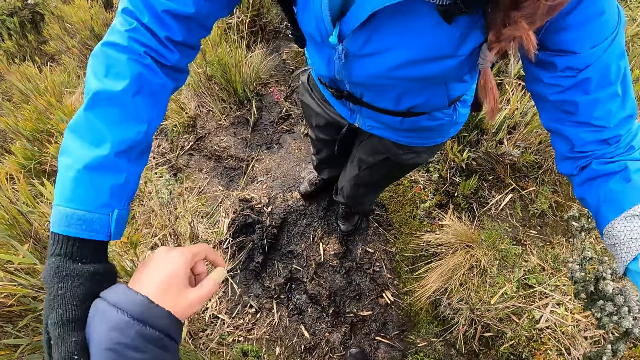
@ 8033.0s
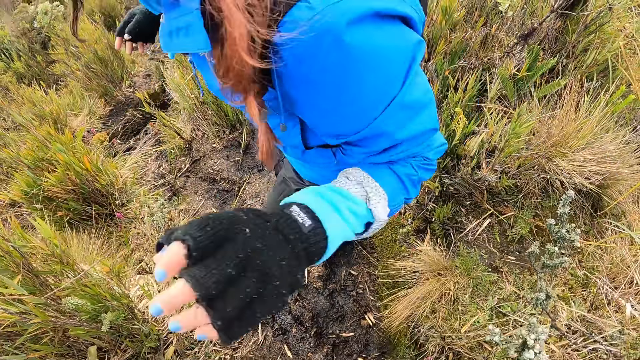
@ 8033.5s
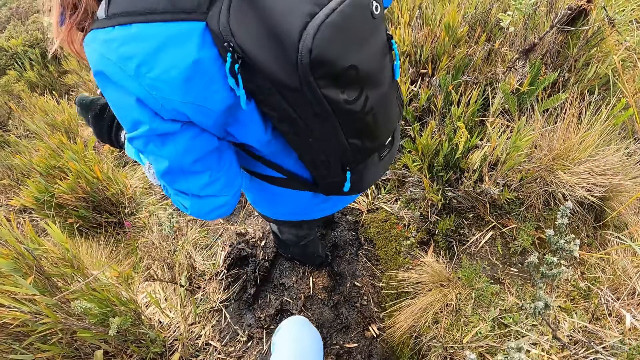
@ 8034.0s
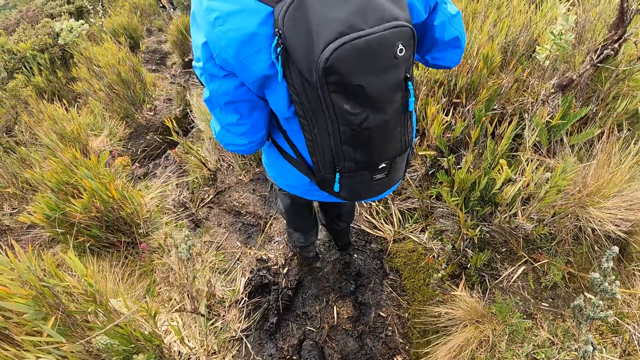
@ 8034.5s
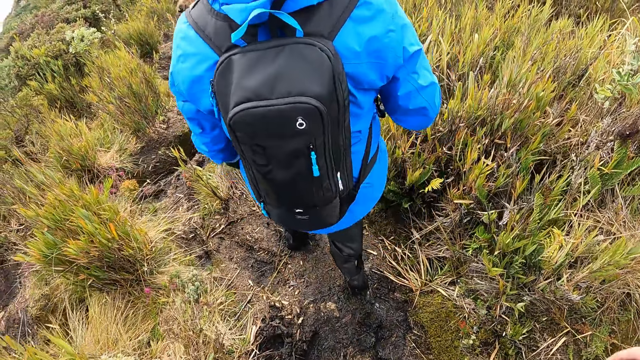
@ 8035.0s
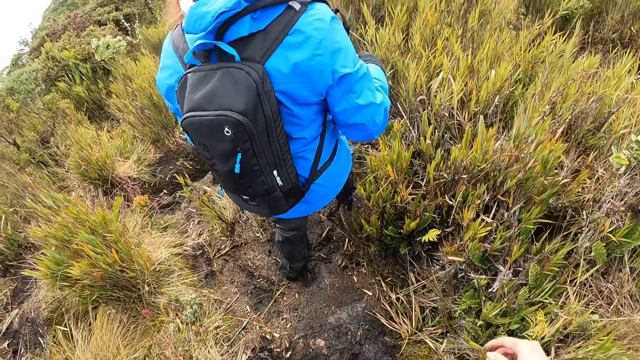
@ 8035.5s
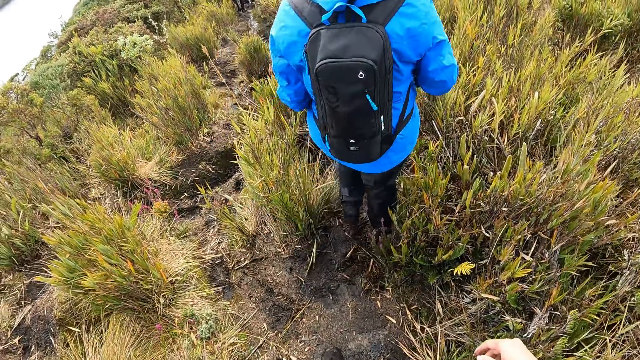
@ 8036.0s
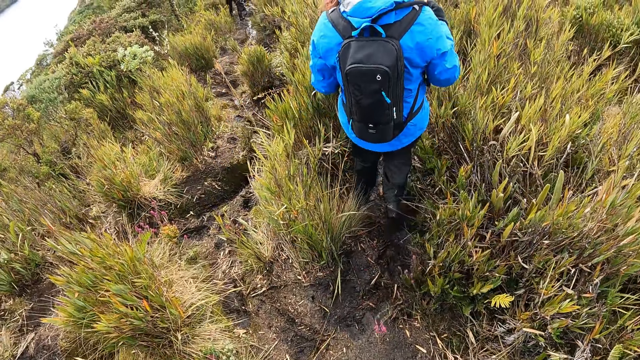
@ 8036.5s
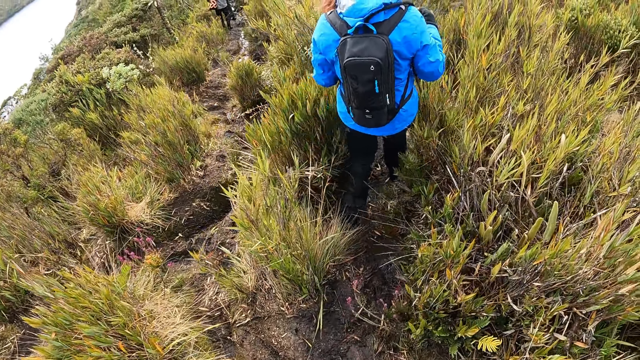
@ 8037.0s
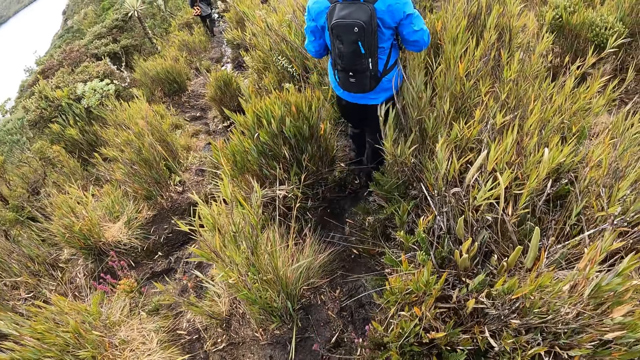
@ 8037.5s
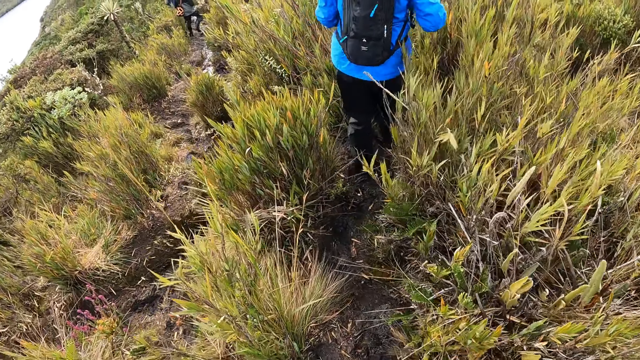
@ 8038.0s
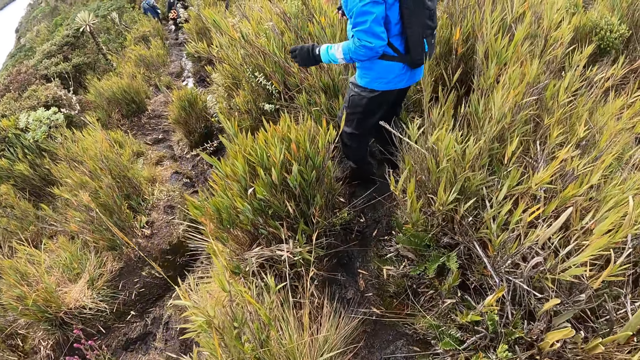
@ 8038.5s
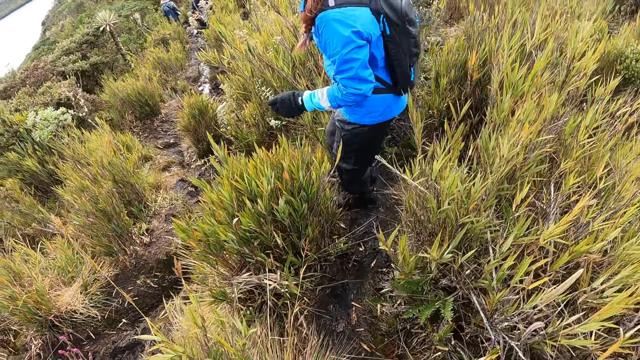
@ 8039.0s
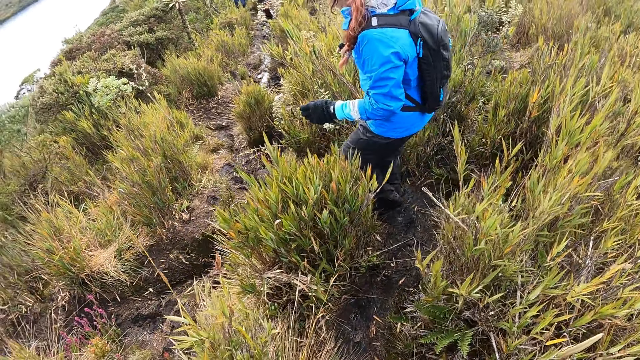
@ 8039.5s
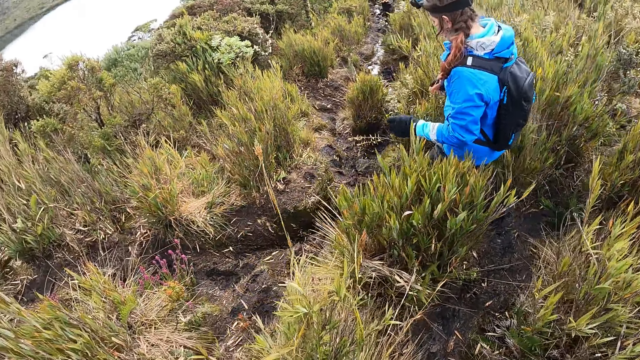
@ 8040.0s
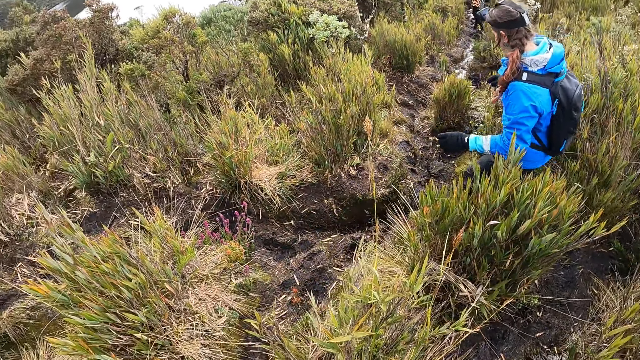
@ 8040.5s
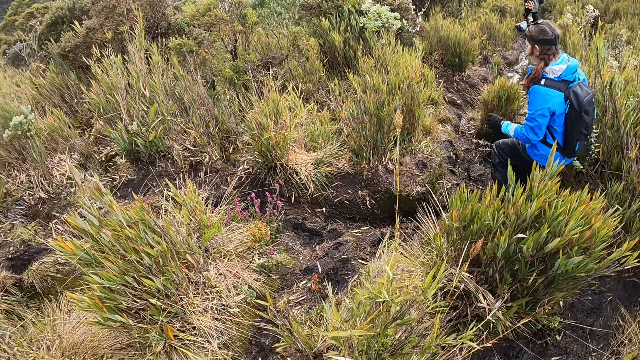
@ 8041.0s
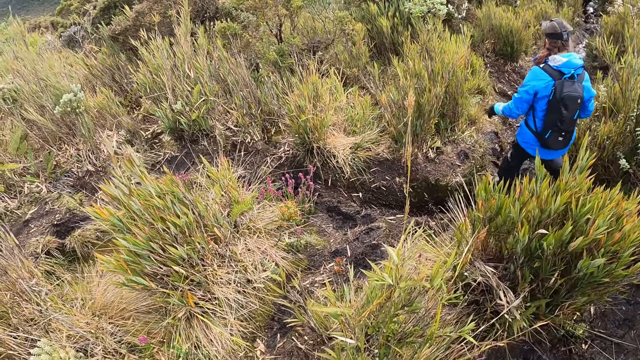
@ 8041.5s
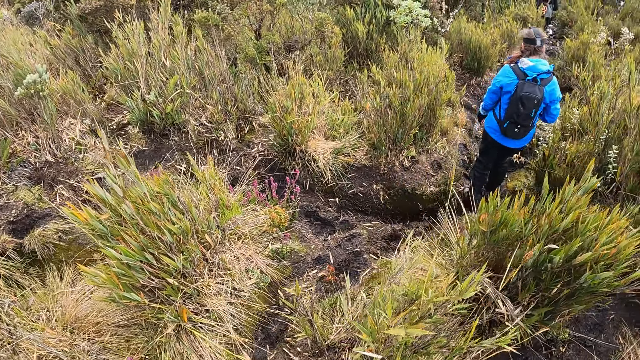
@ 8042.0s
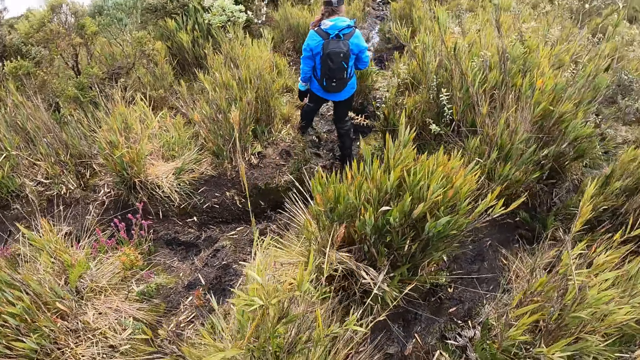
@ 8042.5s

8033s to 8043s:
The lady walks around. The camera wearer walks down a trail.

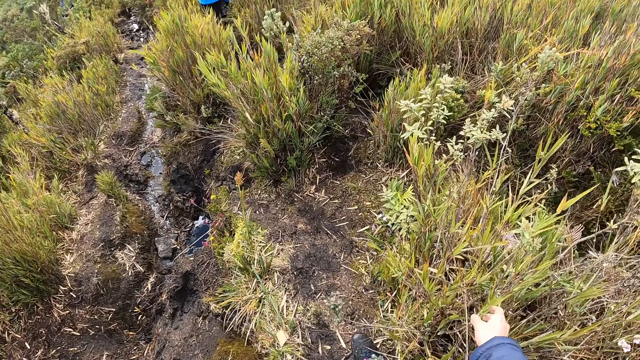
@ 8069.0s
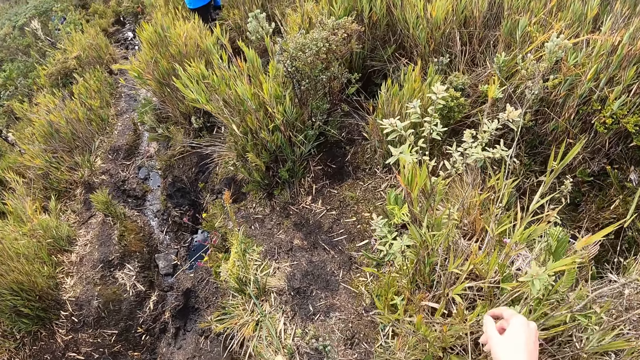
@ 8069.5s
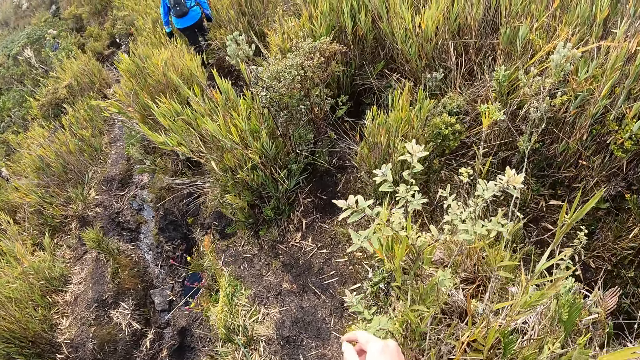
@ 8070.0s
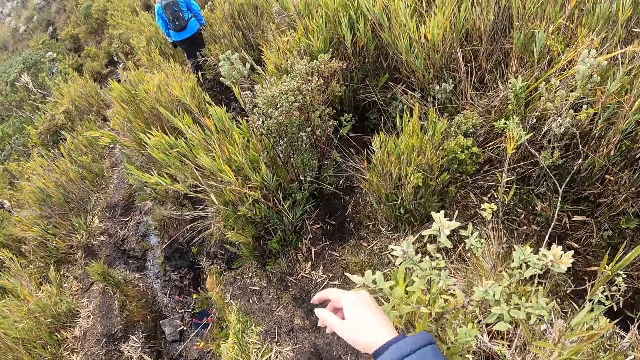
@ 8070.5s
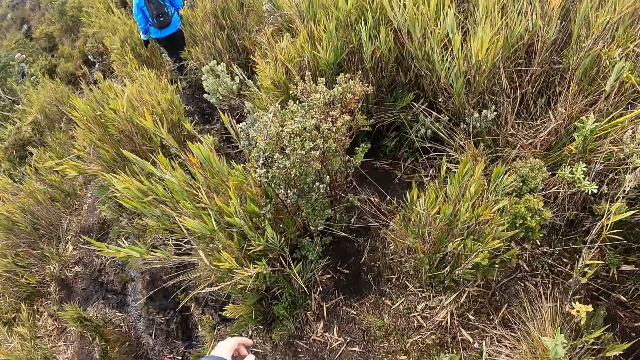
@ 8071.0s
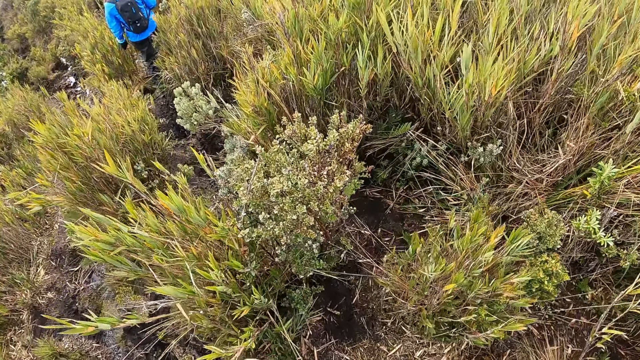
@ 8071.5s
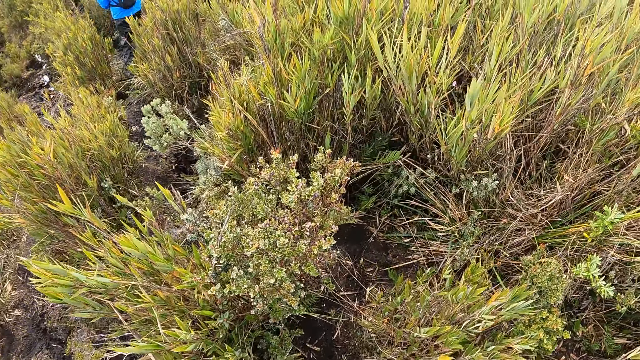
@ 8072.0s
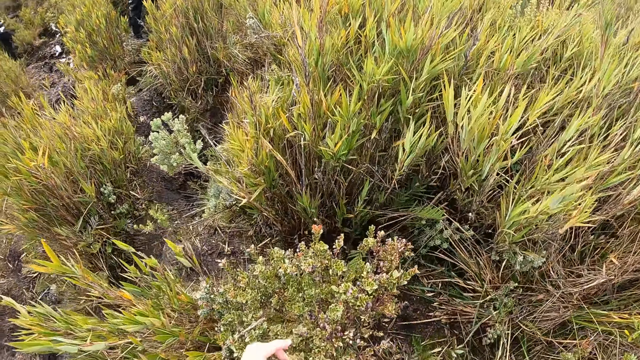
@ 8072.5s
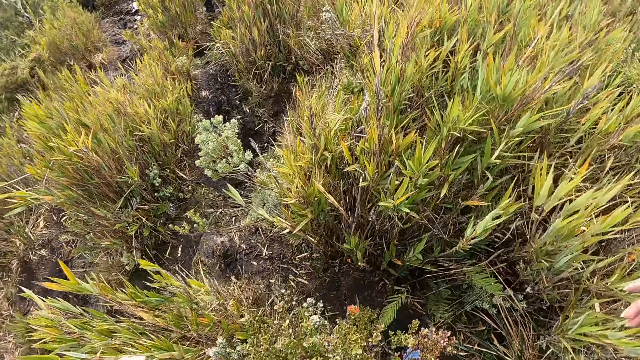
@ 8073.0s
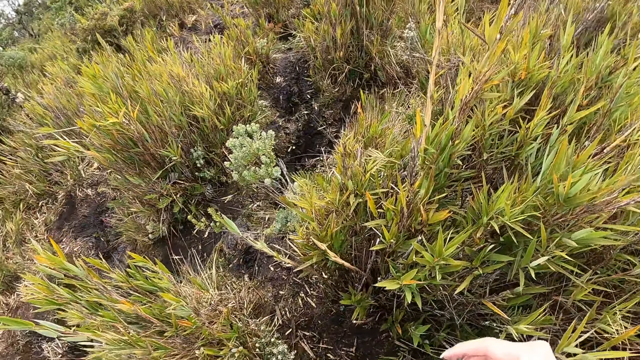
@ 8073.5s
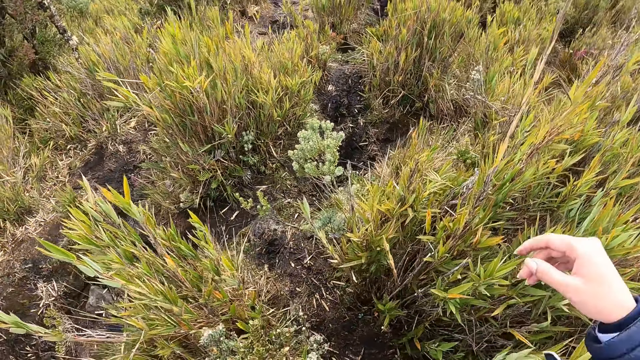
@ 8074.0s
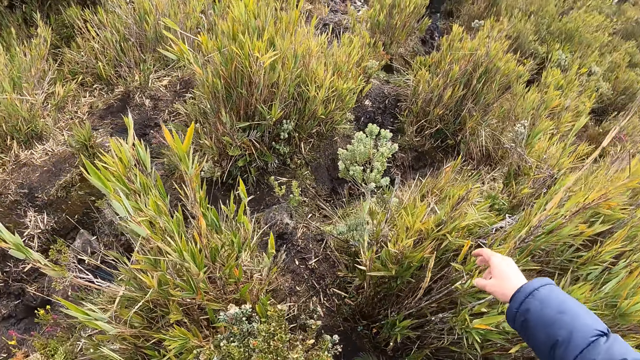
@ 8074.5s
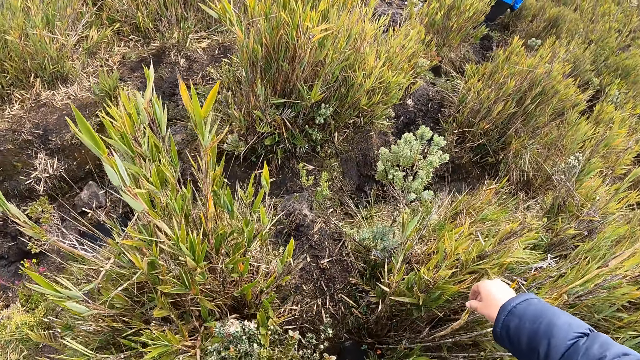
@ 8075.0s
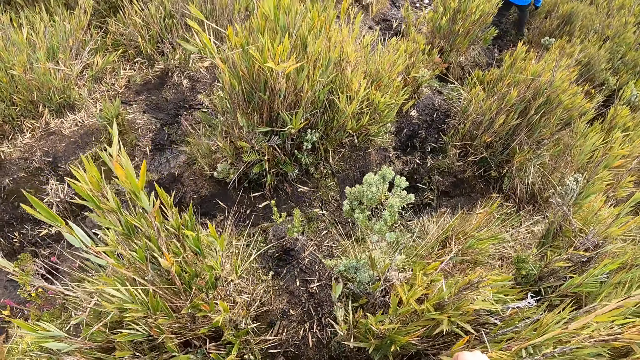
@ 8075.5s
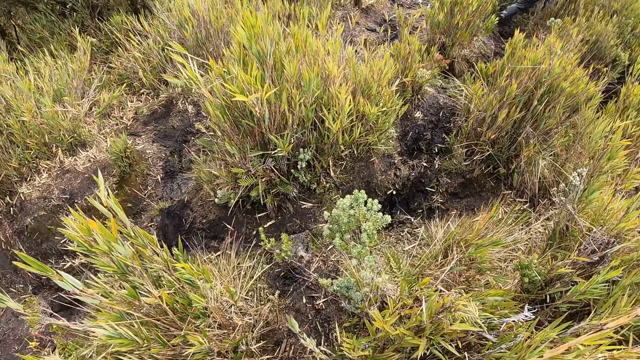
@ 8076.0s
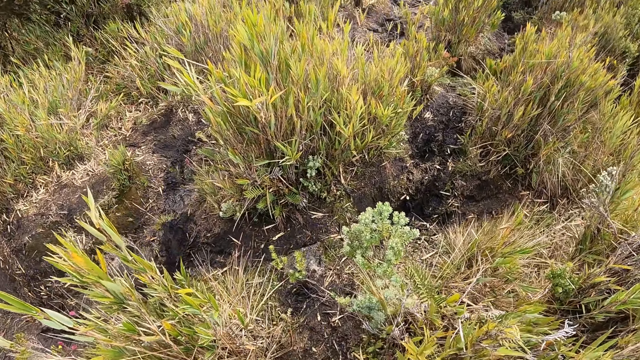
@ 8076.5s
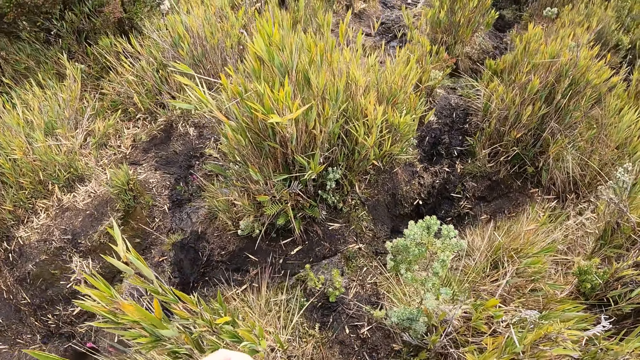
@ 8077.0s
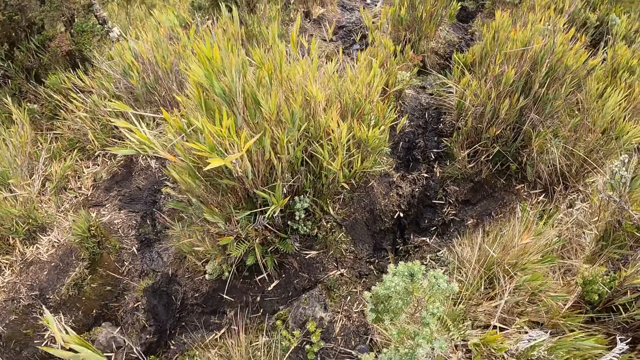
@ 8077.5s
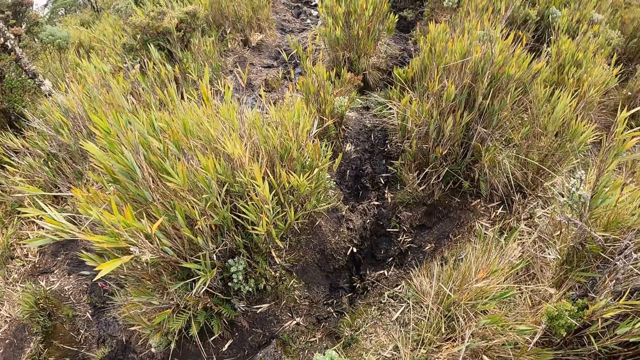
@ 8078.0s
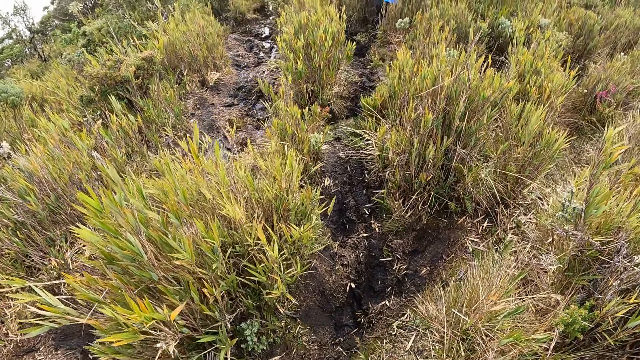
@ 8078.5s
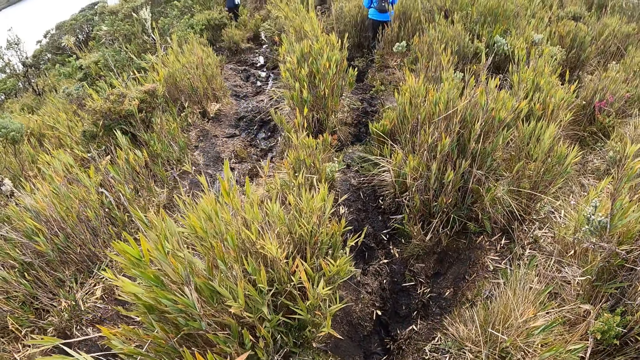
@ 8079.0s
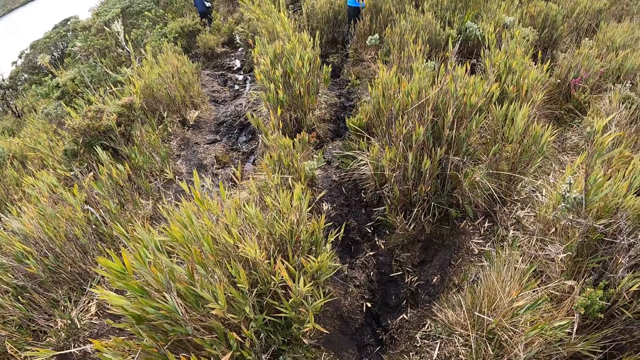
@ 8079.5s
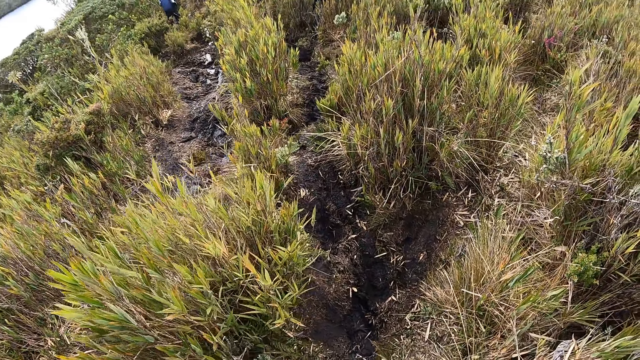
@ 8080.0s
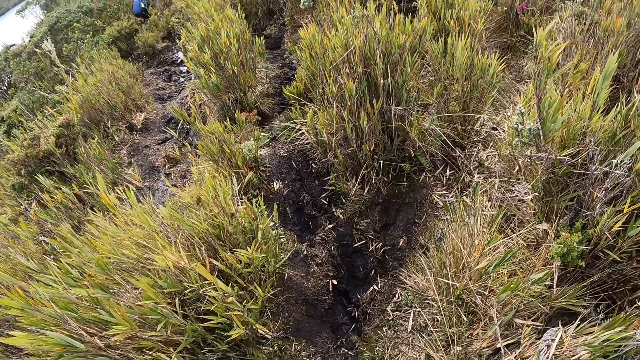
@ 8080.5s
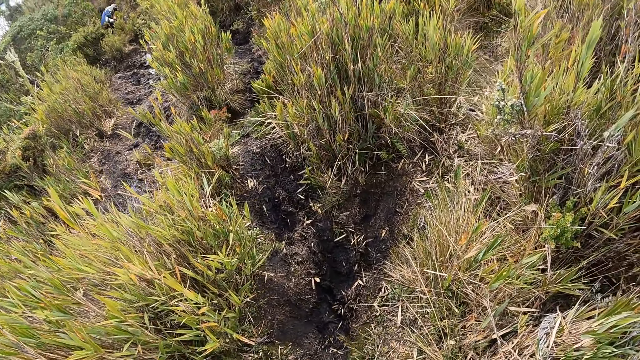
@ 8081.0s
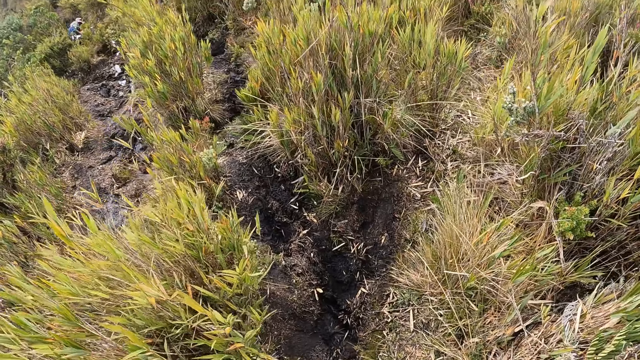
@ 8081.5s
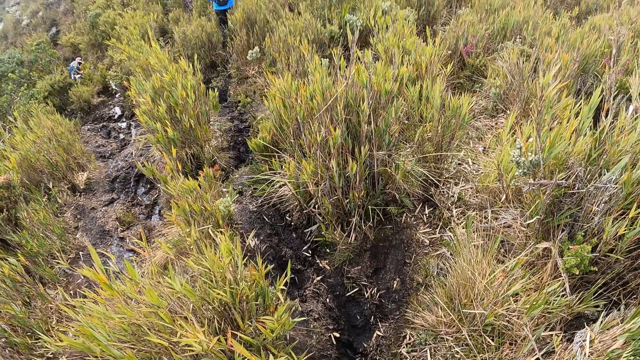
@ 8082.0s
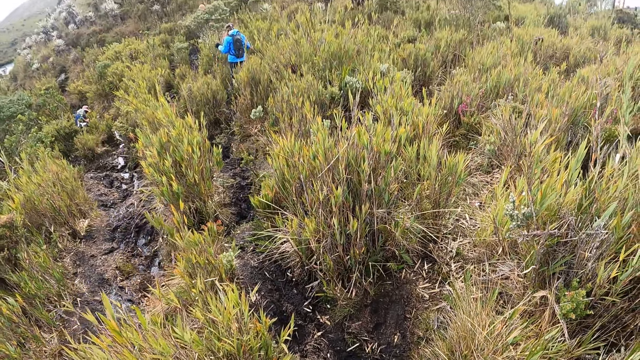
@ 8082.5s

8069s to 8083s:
The camera wearer walks down a trail.
